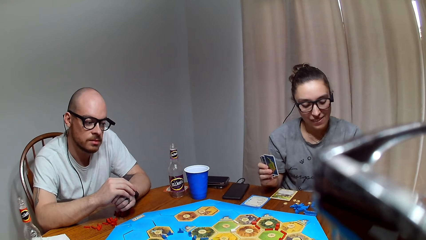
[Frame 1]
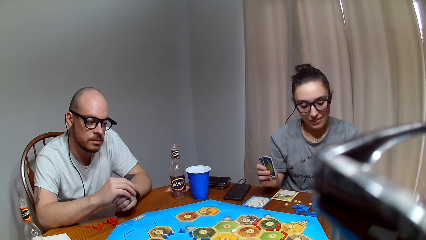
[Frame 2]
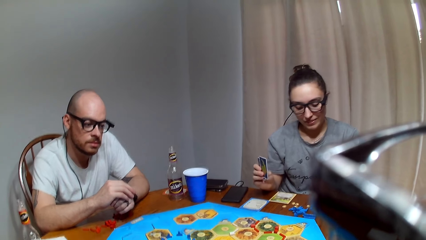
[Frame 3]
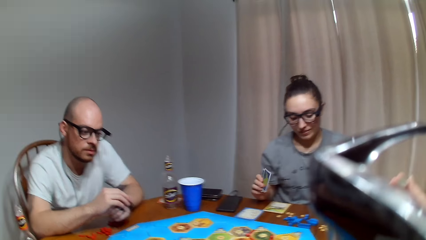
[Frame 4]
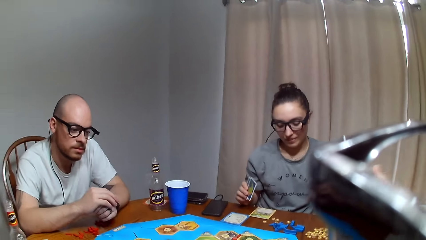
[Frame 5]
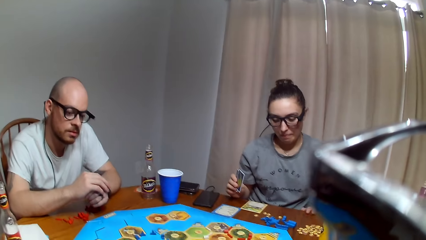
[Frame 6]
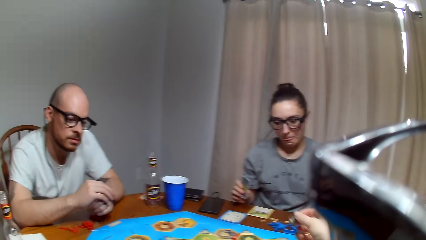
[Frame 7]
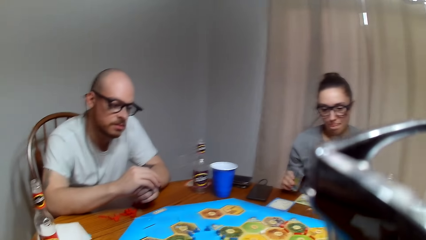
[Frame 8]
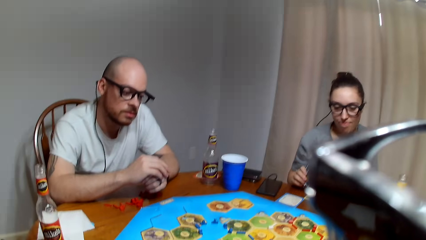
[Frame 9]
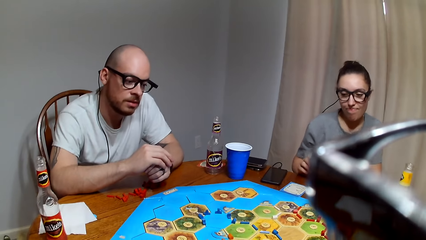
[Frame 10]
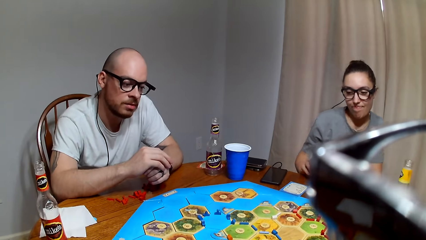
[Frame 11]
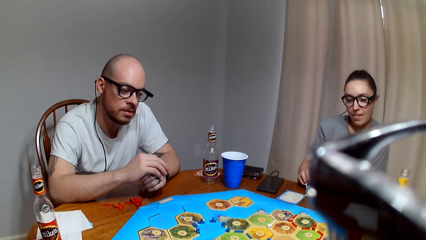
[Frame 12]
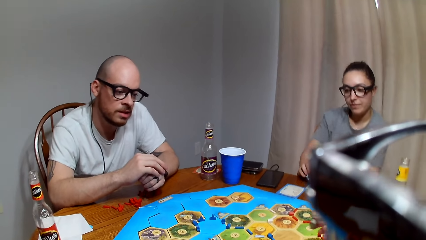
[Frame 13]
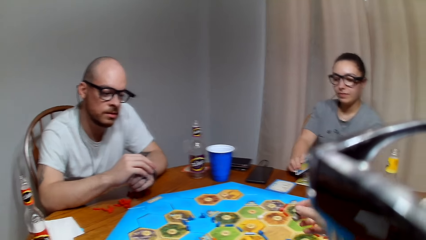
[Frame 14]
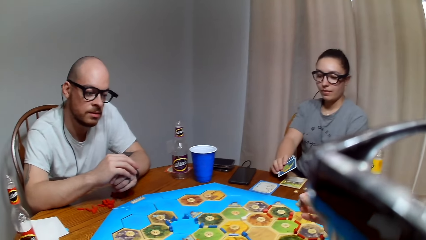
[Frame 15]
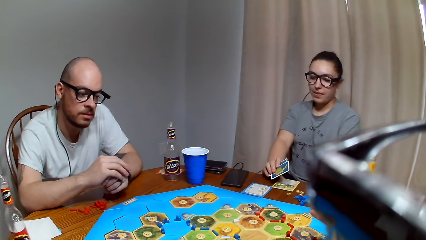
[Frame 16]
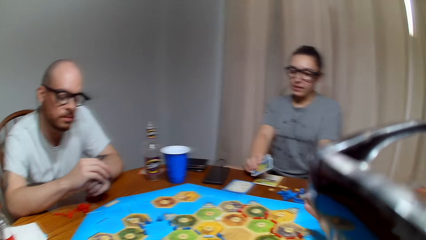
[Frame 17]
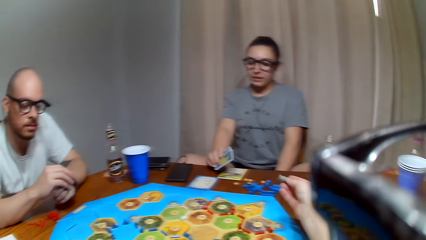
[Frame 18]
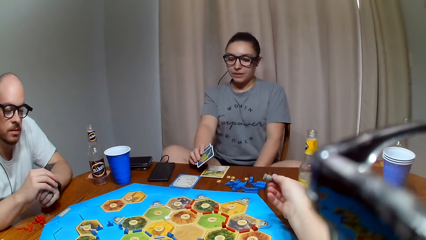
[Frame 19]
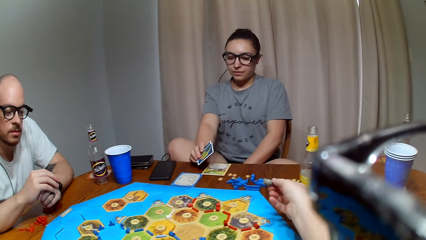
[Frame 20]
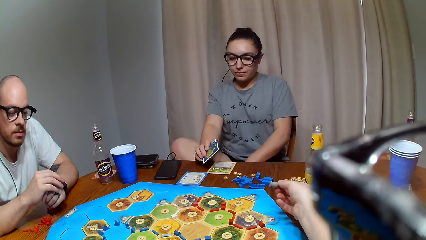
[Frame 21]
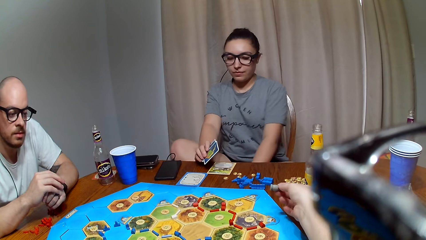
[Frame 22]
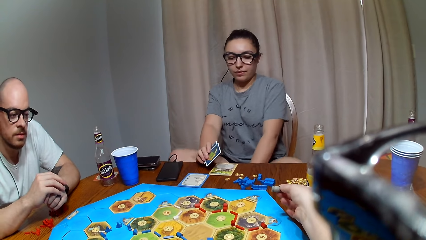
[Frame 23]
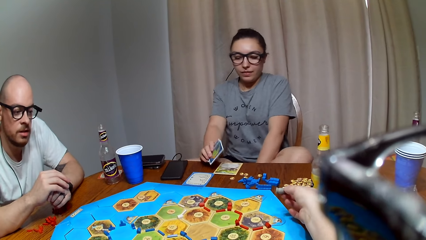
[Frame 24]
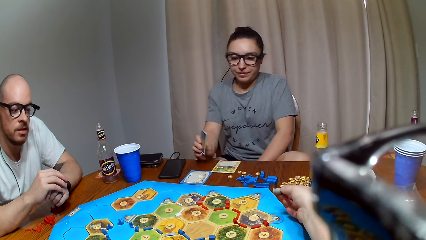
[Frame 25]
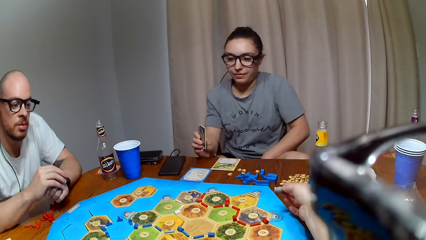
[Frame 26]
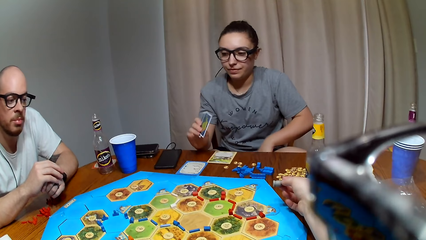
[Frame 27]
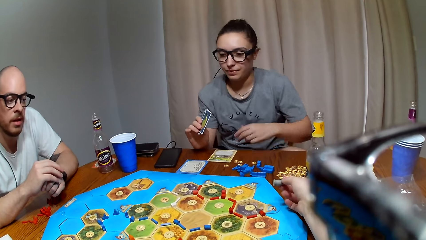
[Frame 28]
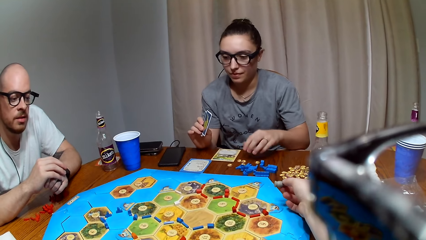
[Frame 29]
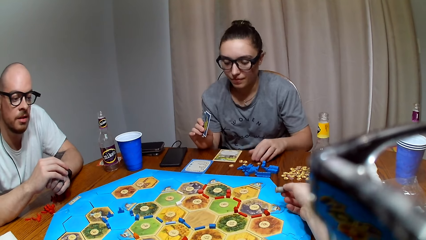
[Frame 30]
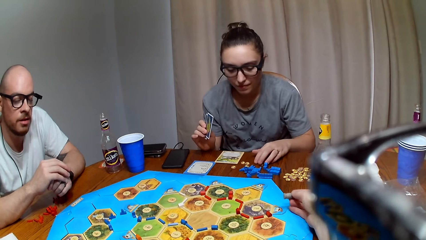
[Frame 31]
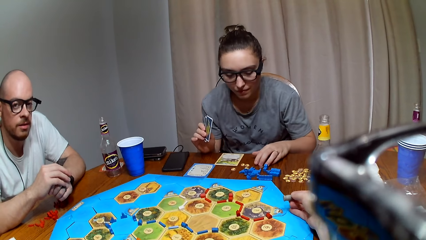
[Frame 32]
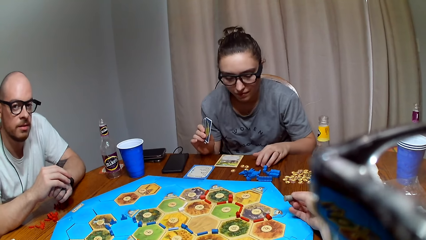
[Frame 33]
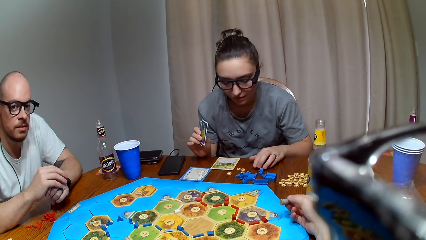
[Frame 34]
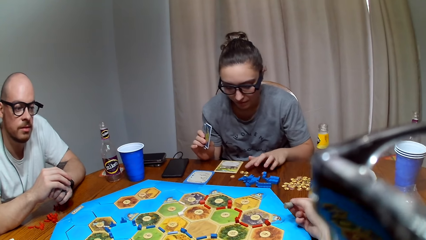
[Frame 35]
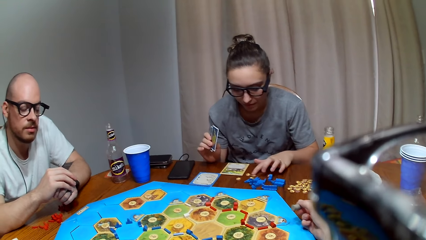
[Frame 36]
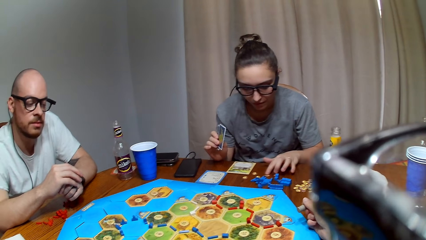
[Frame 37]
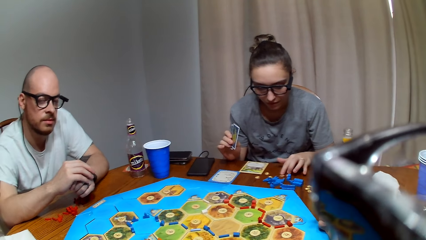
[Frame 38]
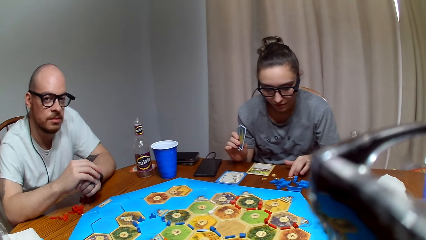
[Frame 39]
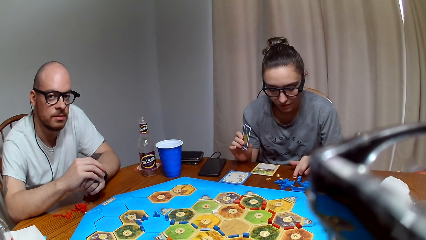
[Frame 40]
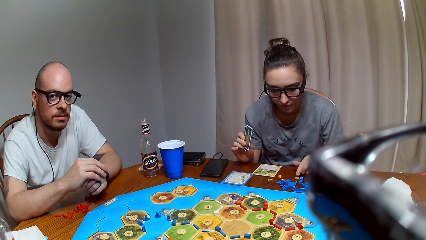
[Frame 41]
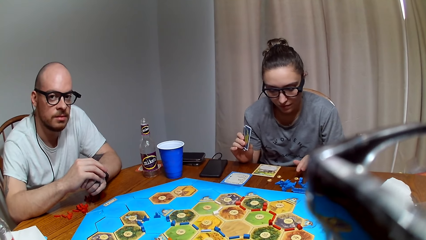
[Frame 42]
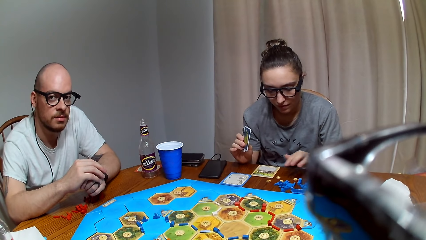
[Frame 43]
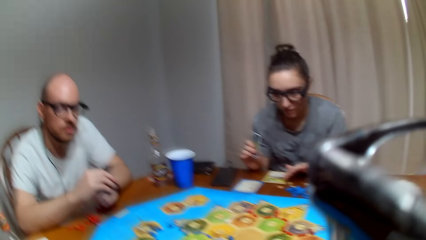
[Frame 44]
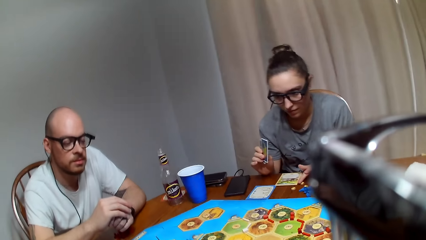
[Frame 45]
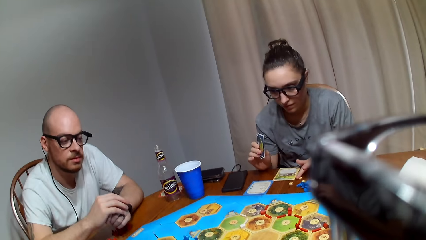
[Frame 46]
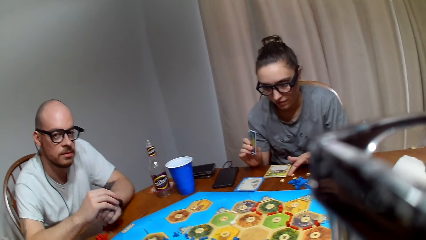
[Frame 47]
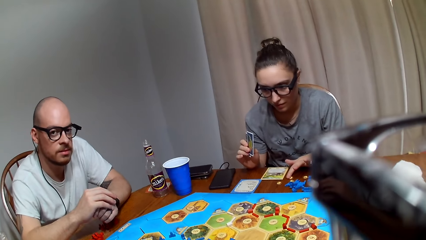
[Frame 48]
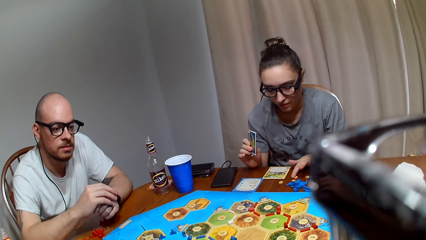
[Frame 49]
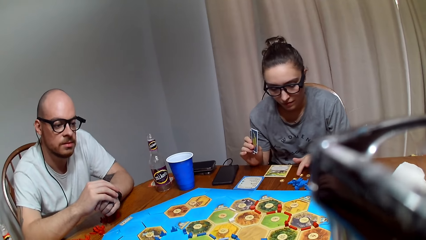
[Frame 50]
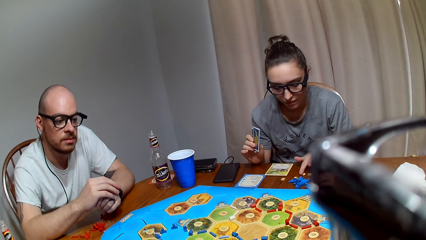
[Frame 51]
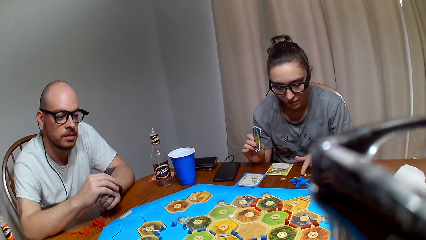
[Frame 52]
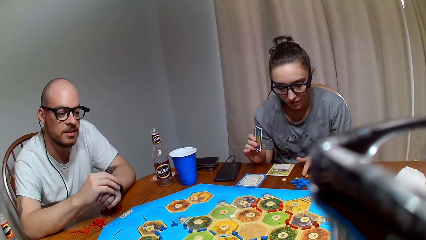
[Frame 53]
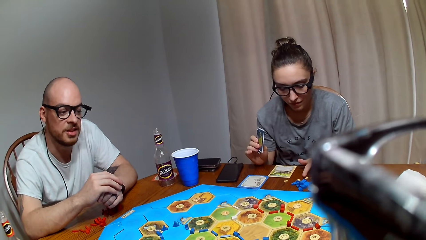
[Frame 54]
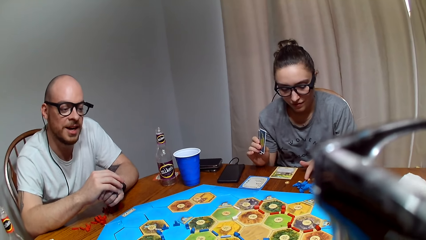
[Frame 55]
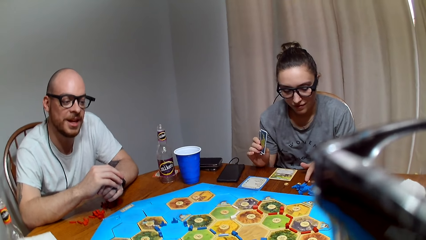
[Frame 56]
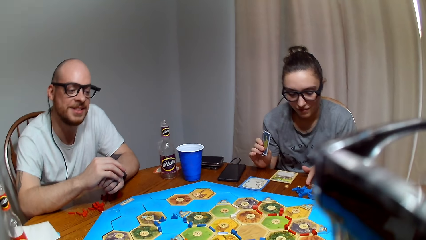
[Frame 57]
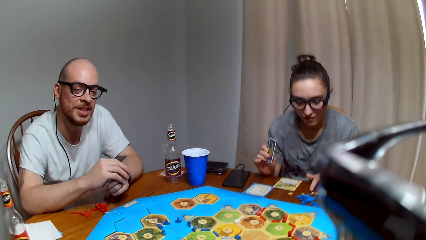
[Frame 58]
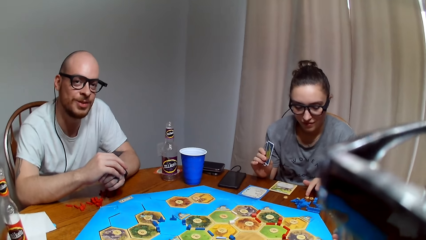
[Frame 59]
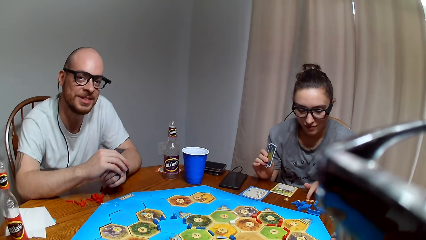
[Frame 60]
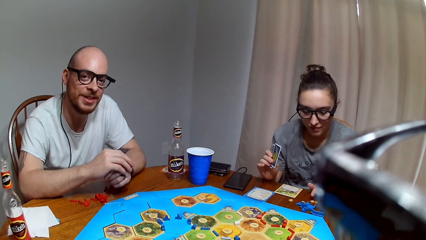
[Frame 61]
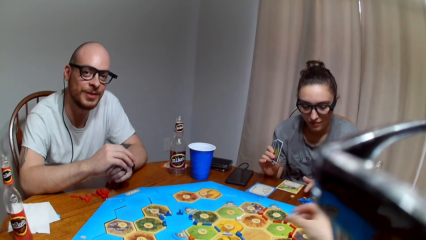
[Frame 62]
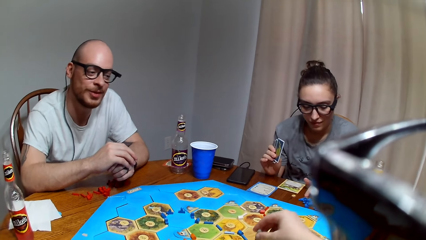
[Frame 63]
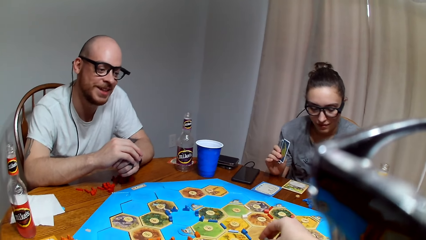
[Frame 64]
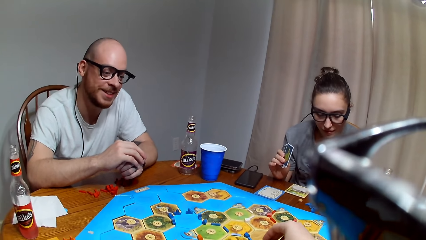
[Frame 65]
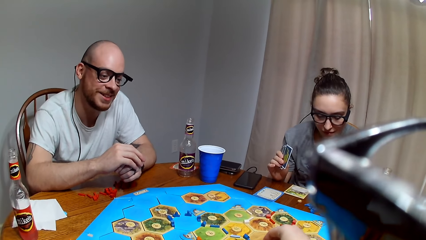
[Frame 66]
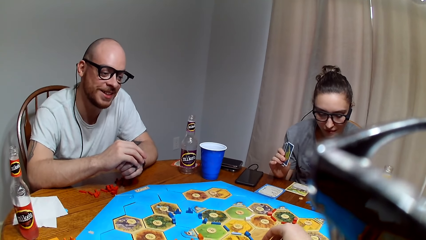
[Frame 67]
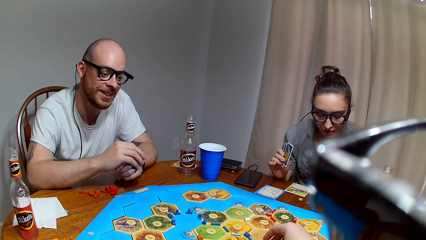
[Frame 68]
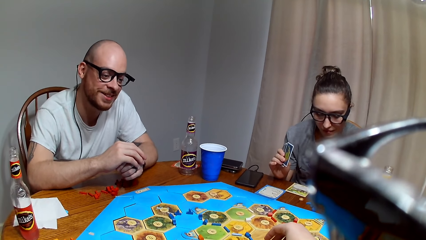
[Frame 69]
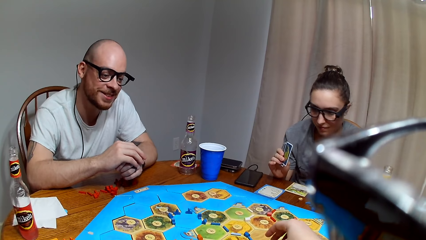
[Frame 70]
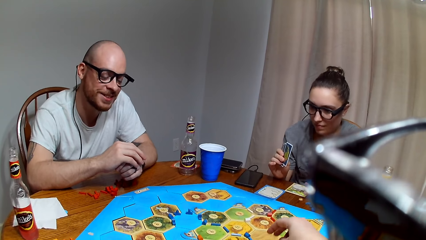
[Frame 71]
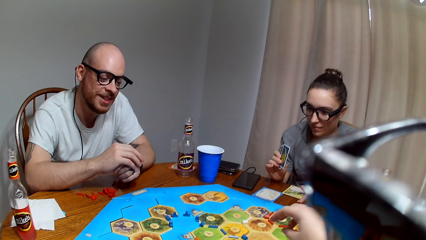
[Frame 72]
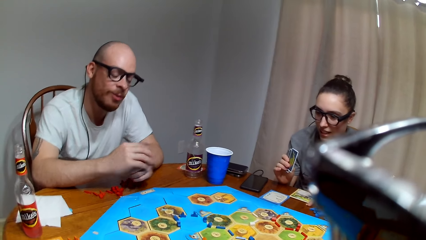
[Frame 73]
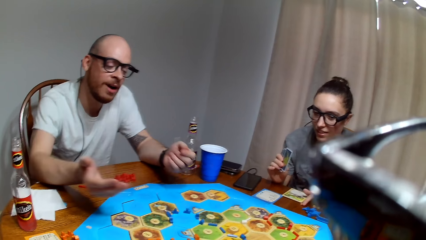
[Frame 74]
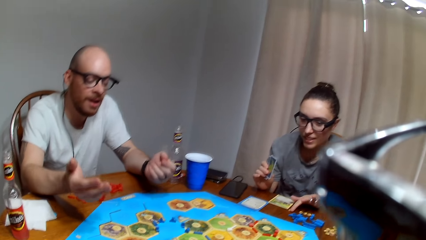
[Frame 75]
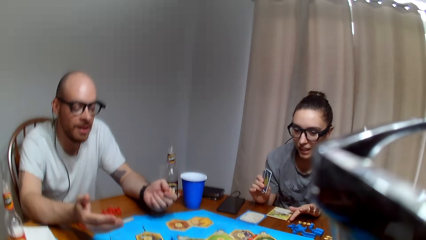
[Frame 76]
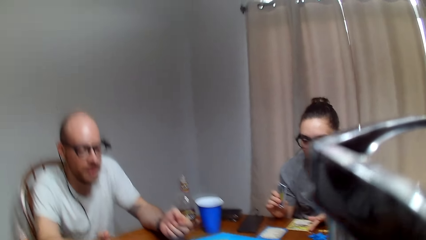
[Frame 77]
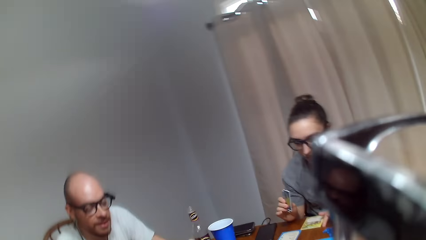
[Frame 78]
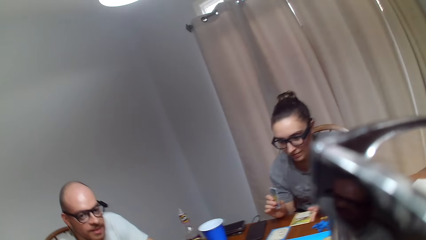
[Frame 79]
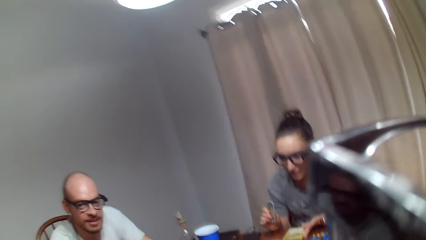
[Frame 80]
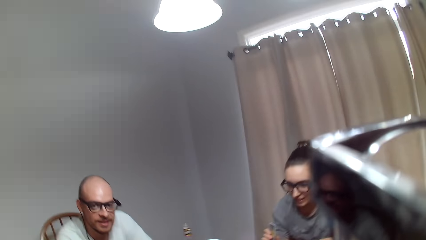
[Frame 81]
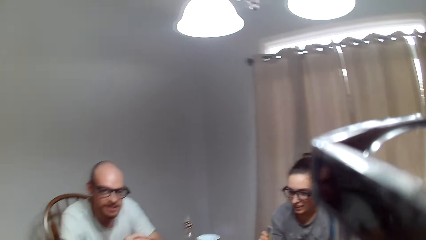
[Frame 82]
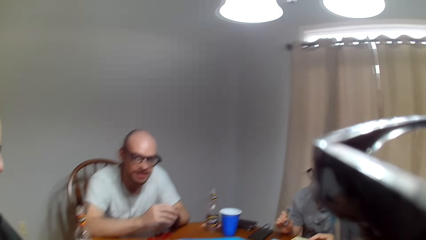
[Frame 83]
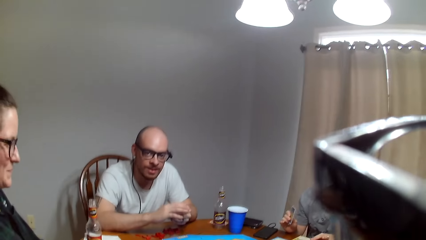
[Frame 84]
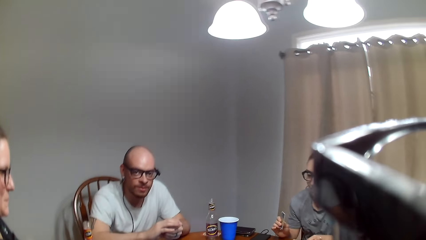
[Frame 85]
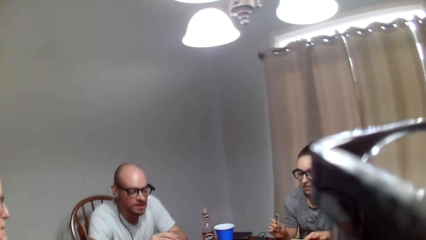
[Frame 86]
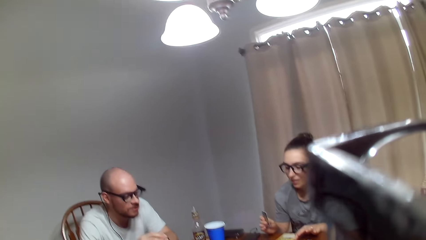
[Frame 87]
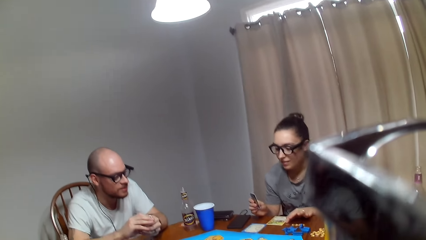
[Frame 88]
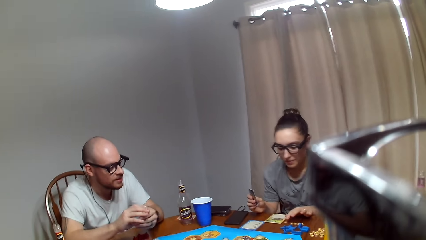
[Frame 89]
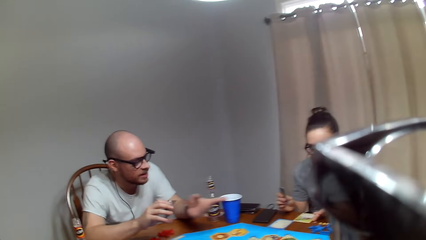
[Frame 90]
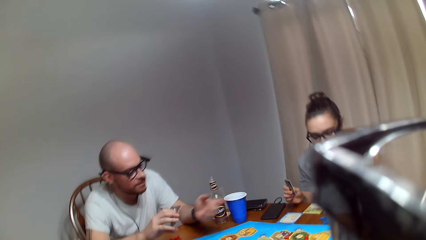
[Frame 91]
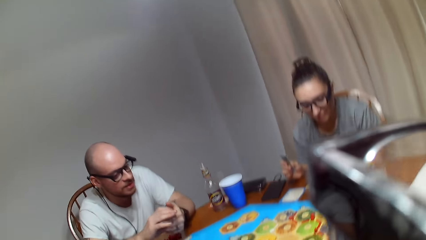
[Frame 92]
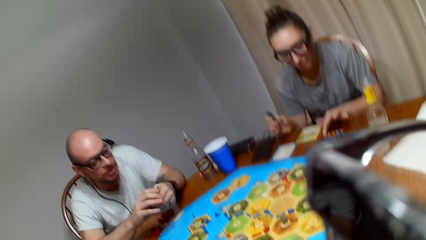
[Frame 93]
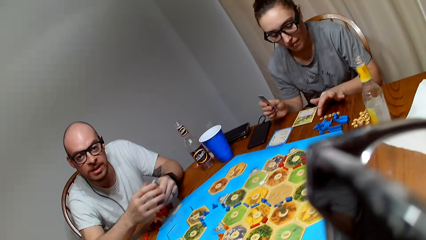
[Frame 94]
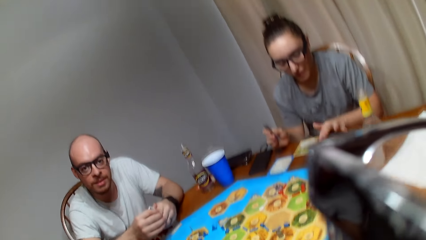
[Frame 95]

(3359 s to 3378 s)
A lady folds the legs on the chair. The lady touches a Catan resource token. The camera wearer places the robber on the Catan settler board. They talk to three people.
